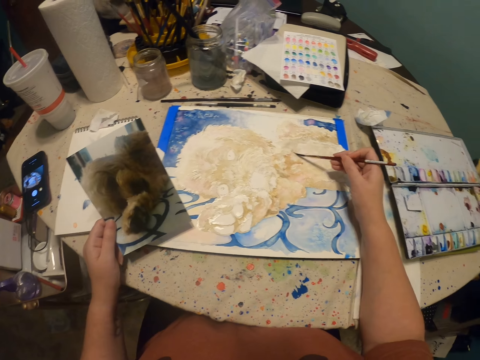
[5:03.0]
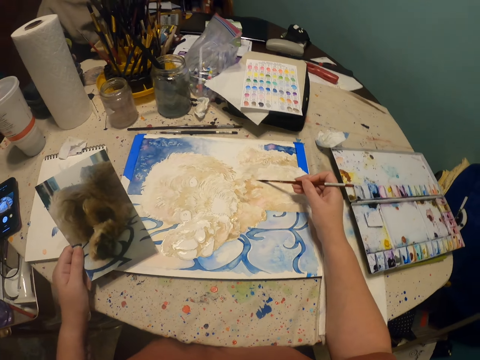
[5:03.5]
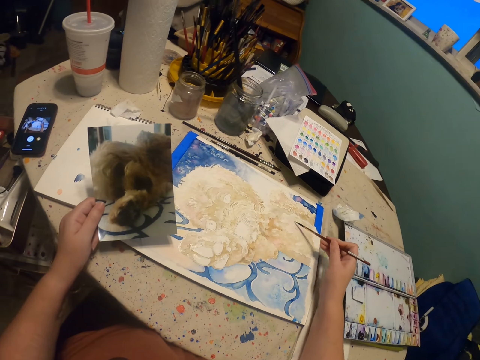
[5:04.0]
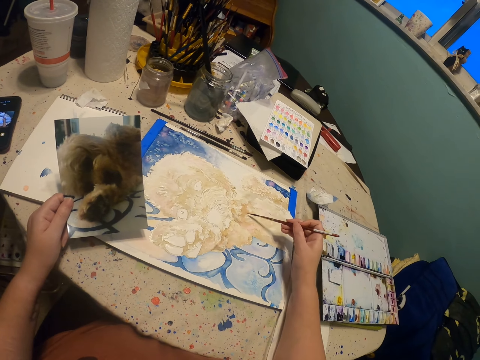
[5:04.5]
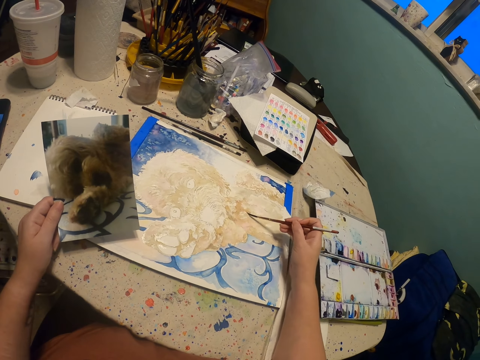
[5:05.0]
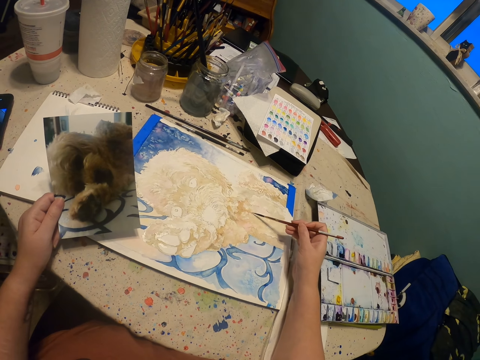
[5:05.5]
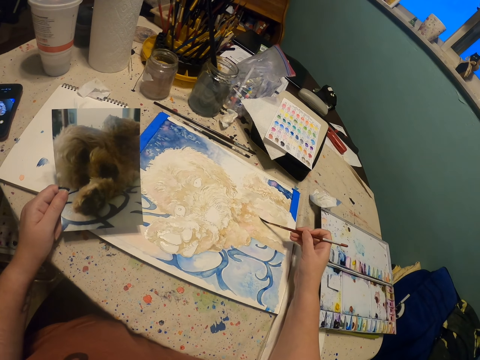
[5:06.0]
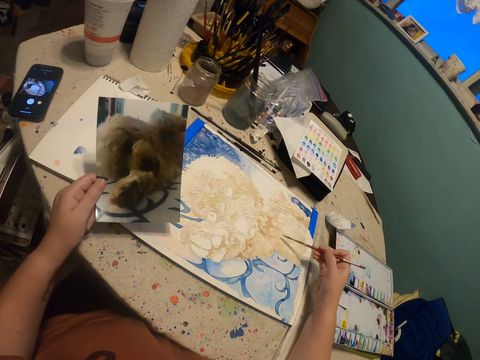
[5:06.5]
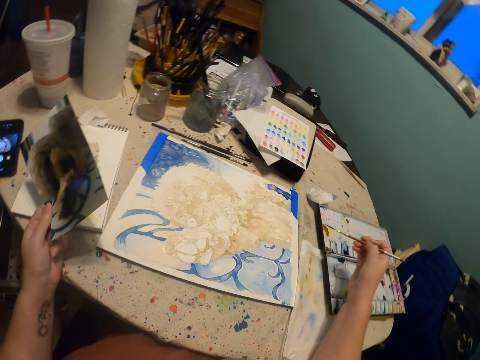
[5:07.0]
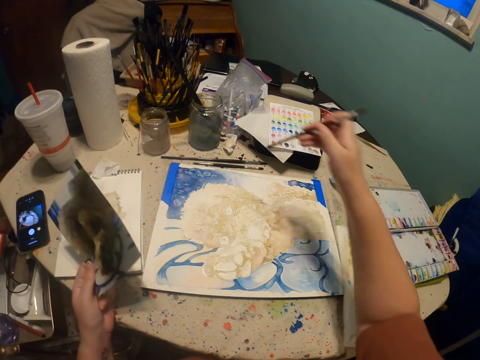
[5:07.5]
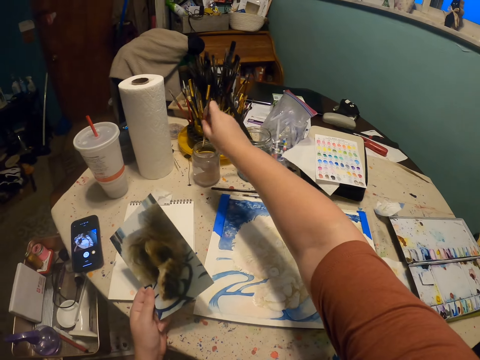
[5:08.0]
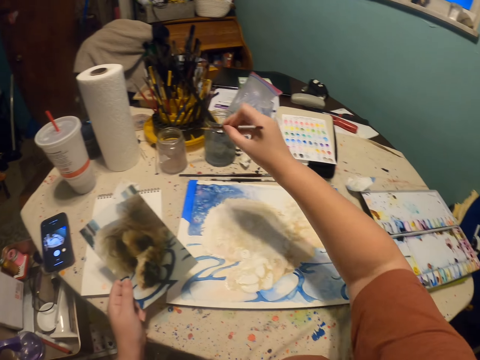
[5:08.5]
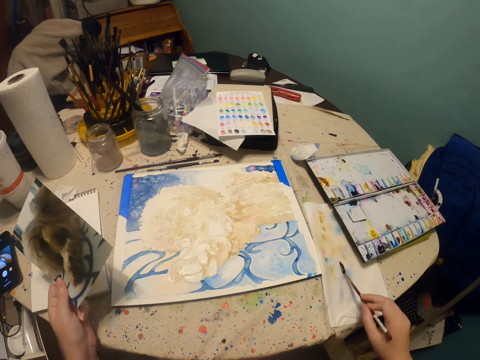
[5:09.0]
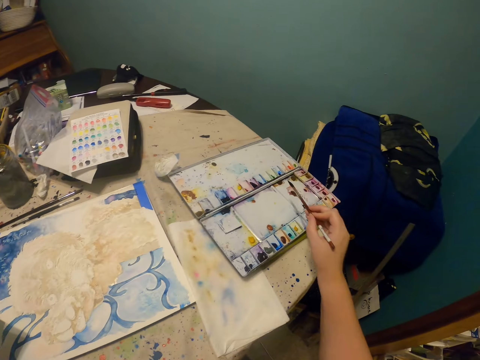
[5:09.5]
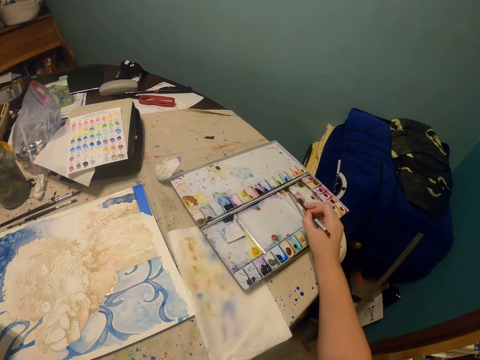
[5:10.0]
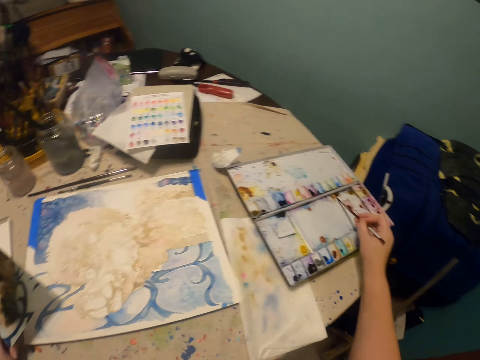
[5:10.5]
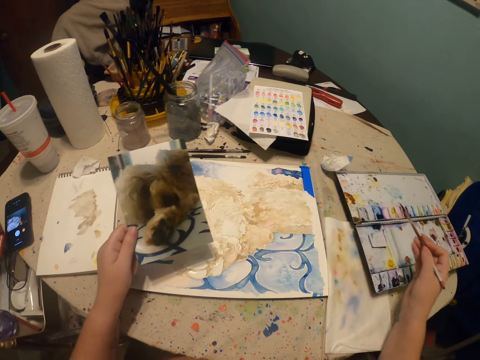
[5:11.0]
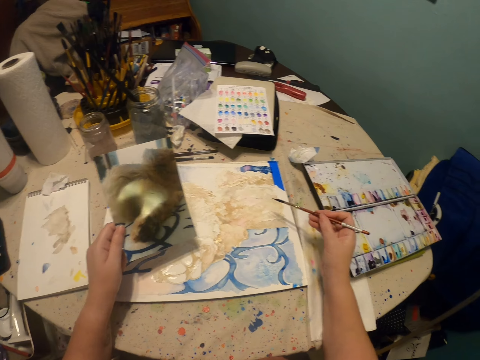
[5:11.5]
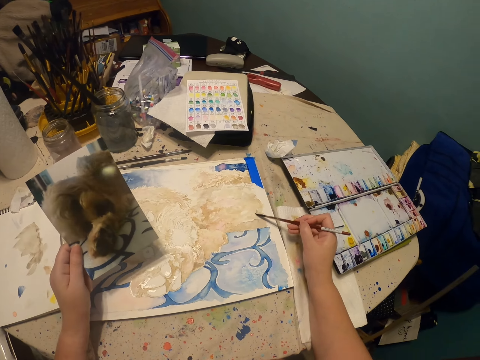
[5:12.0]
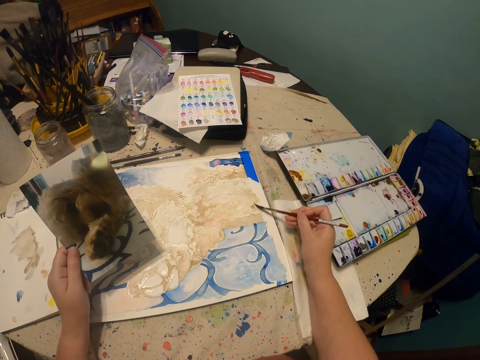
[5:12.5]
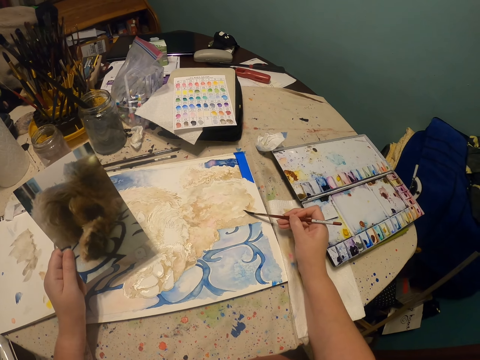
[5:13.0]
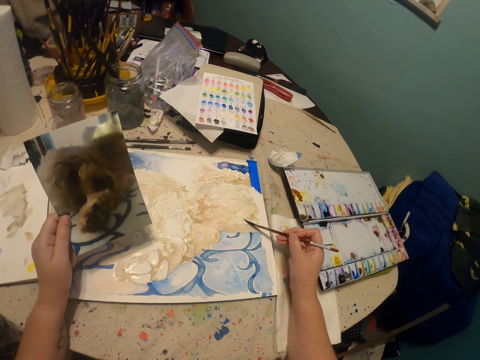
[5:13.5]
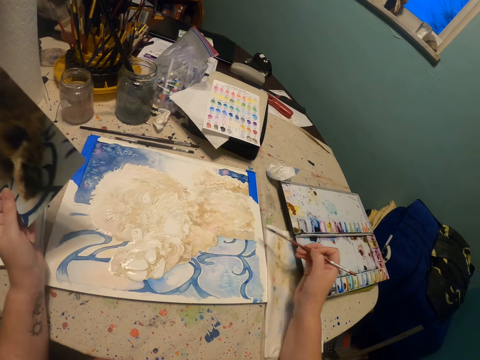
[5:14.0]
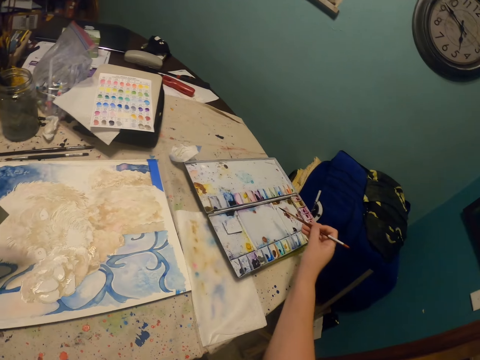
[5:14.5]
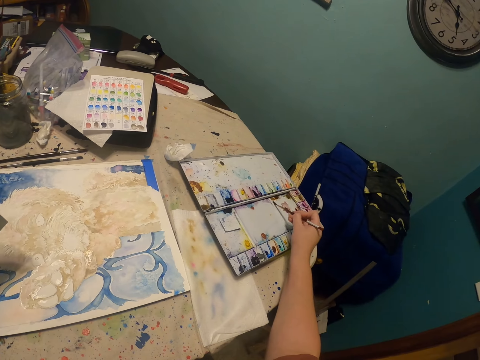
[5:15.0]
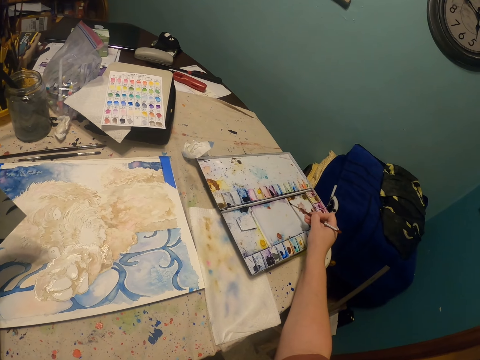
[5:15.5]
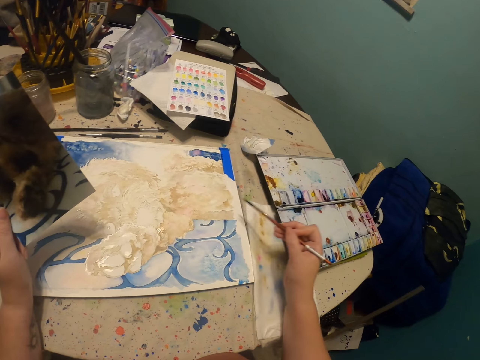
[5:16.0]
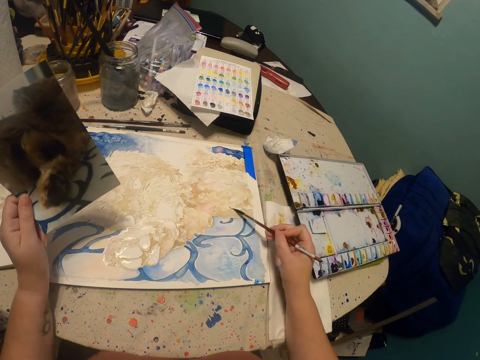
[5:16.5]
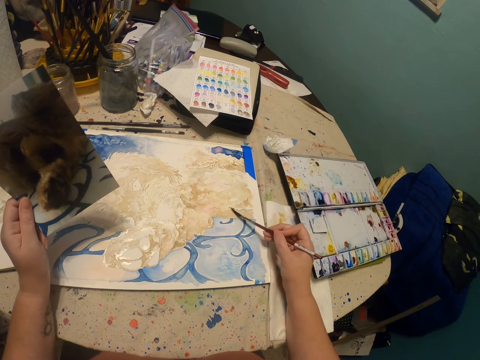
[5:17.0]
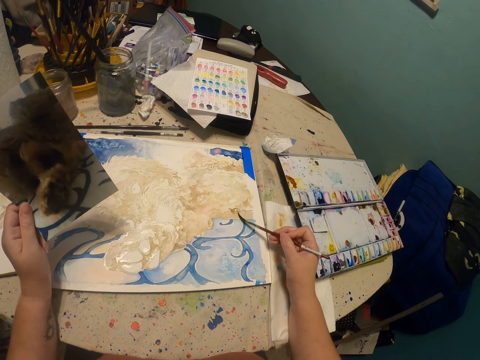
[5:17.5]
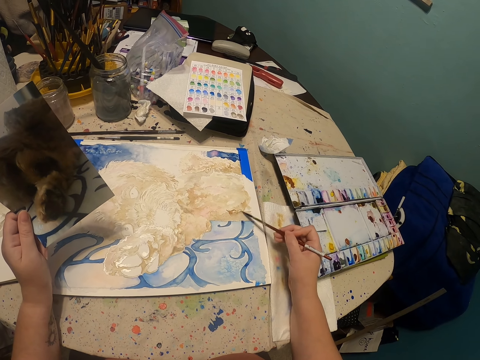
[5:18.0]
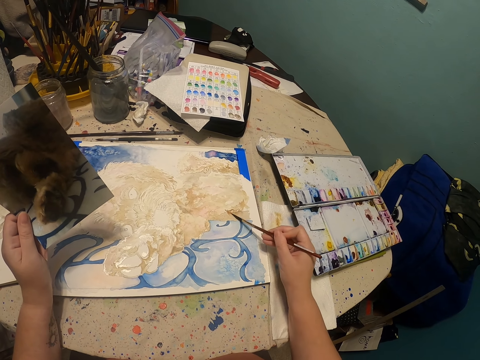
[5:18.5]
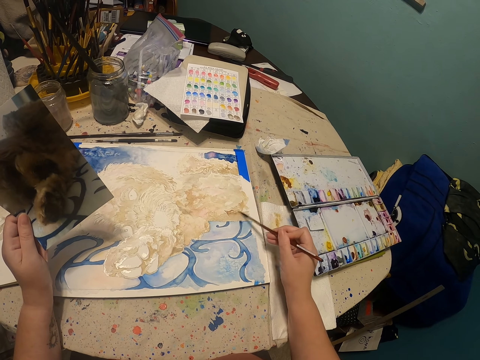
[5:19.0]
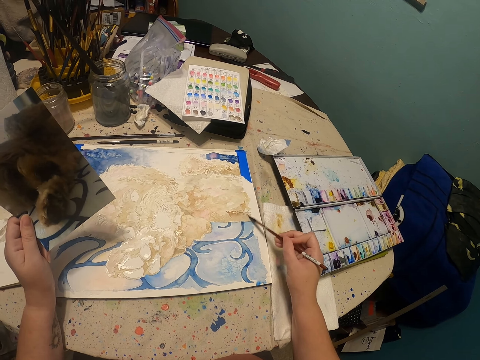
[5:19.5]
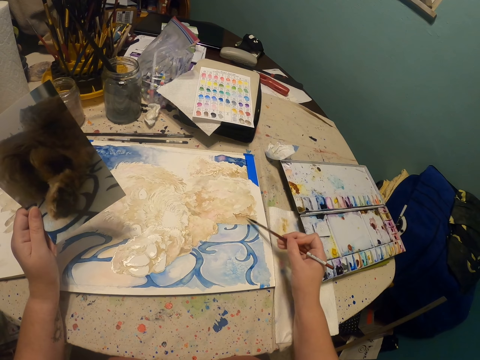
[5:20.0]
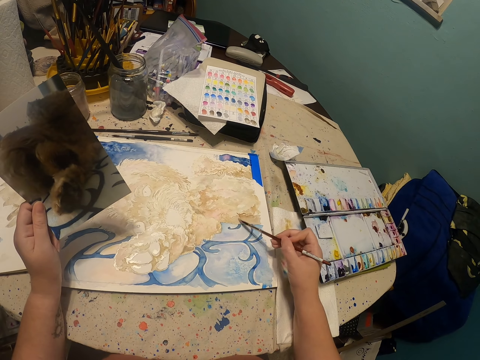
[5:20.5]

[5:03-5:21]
The camera wearer moves both hands. He dips a paintbrush or pen brush in the clear liquid inside a tin. He lifts the paintbrush. He pulls back the right hand. He removes excess clear liquid on the paintbrush on a white paper. He lifts the paintbrush. He rubs the paintbrush in paint. He paints a canvas with the paintbrush. He moves both hands. He moves his left hand with the photo. He moves both hands. He rubs the paintbrush in paint. He paints the canvas with the paintbrush.

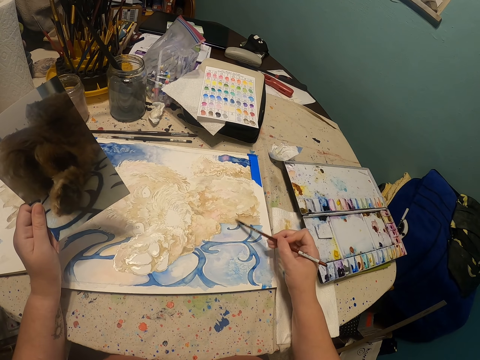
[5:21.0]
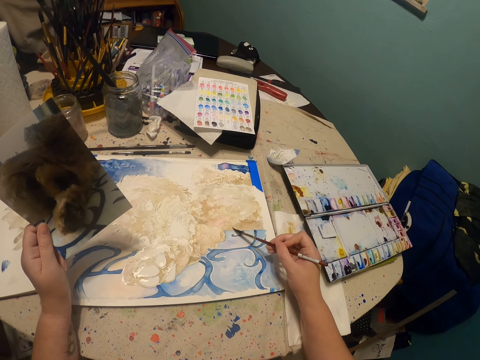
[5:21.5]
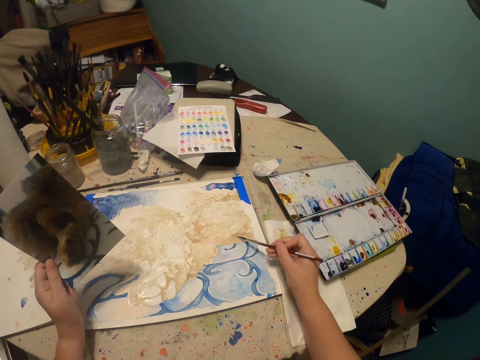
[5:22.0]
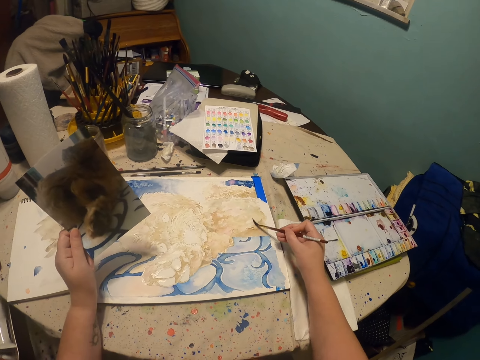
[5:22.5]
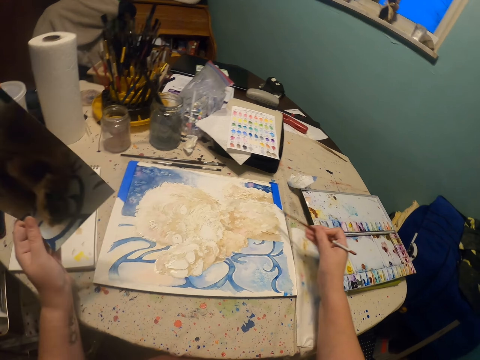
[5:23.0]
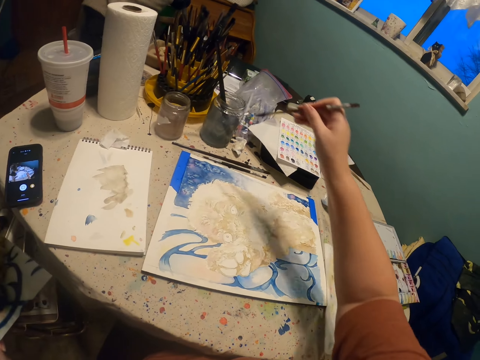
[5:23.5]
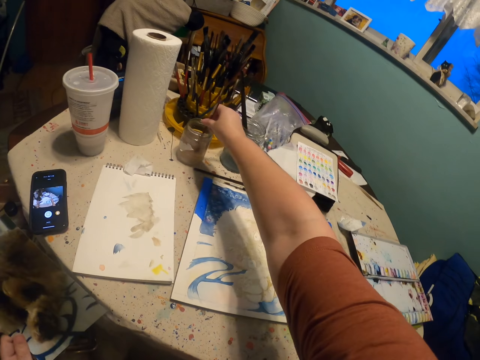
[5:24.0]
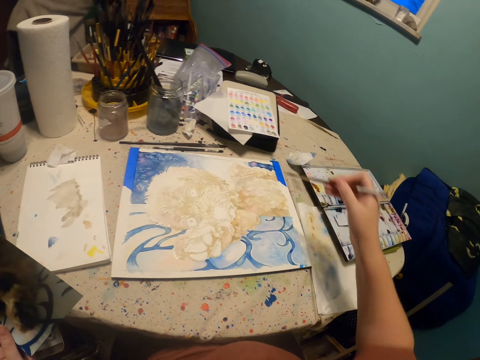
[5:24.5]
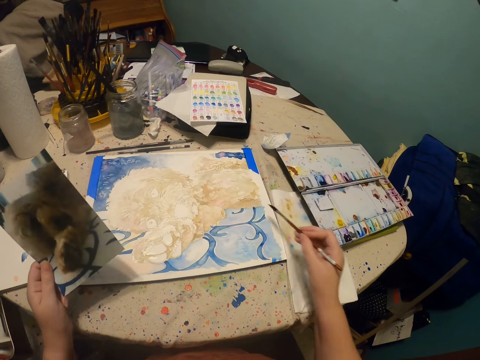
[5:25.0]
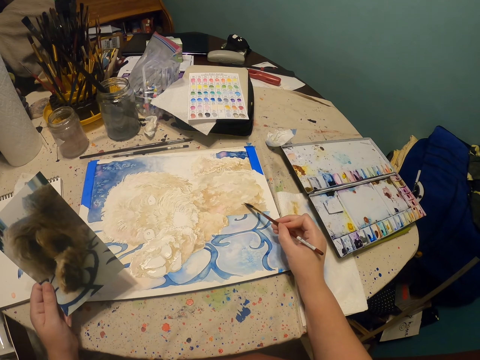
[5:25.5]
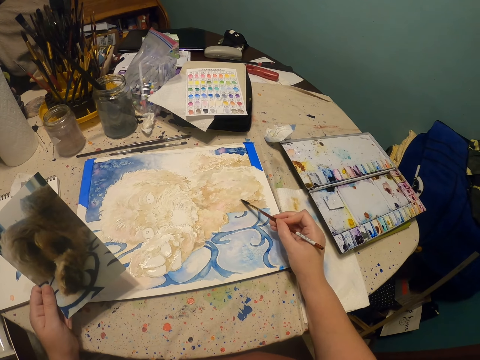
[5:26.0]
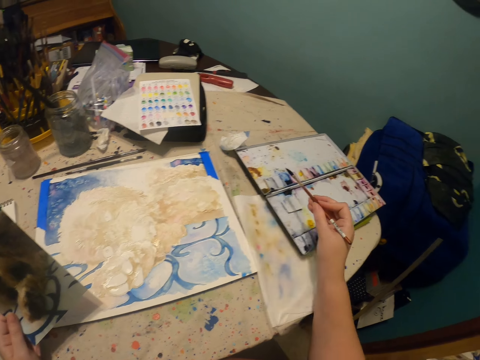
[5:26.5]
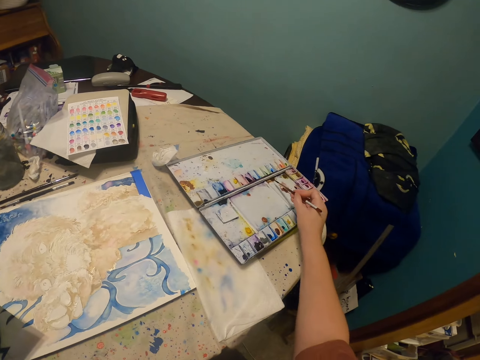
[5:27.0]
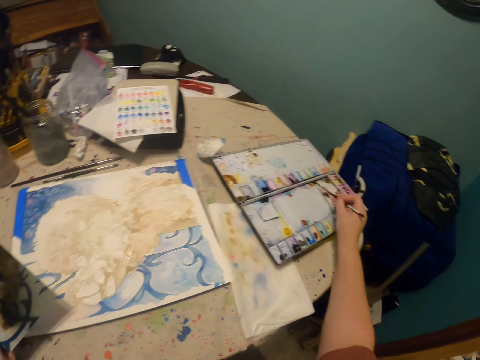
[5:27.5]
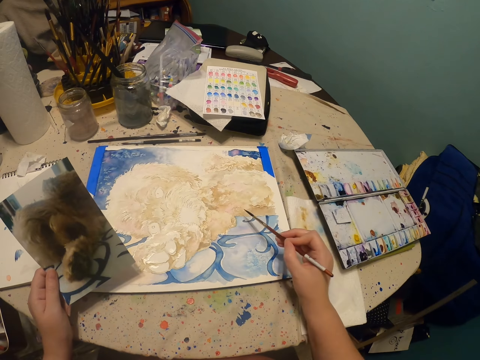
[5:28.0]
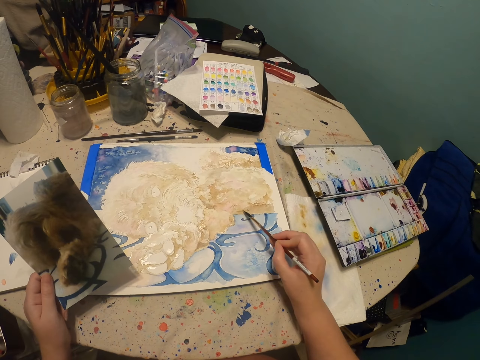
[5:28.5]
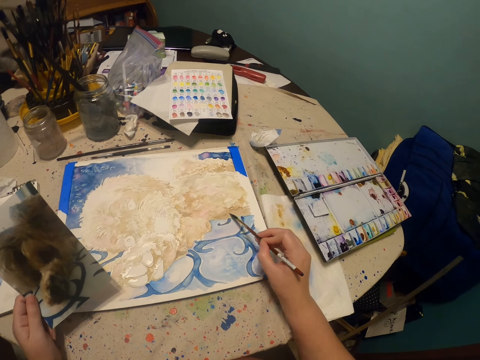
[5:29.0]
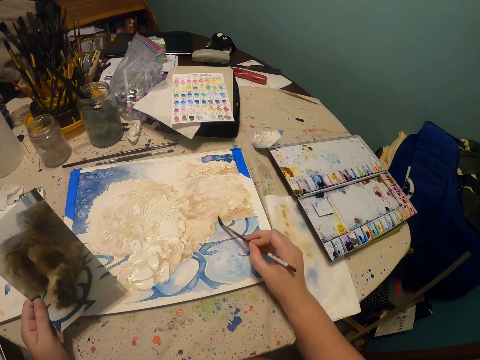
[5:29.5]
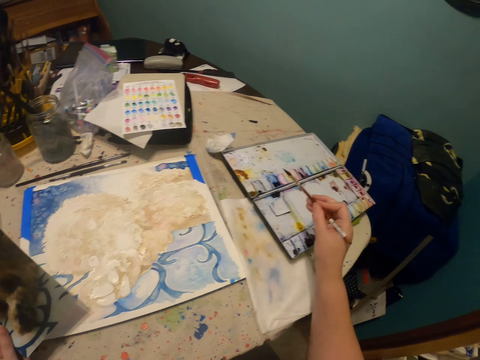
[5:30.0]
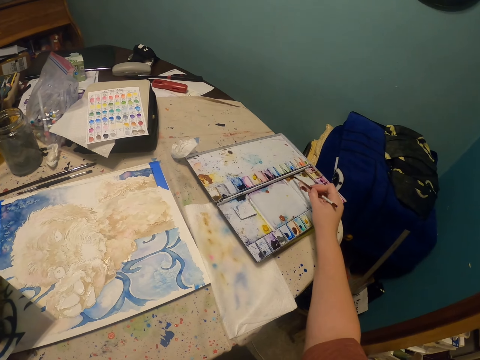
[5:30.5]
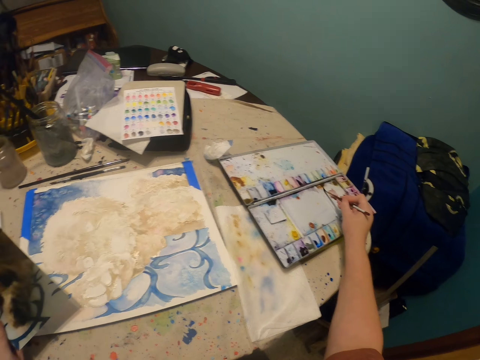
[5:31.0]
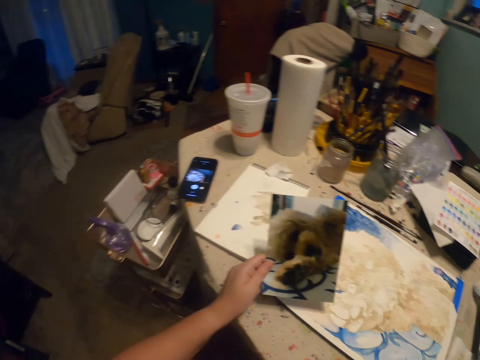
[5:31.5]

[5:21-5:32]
The camera wearer lifts a pen brush or paintbrush. He moves his left hand with the photo from the table. He dips the paintbrush in the clear liquid inside a tin. He pulls back the right hand. He removes excess clear on the paintbrush on a white paper. He moves the pen brush. He paints a canvas with the paintbrush. He moves the right hand. He rubs the paintbrush in paint. He moves the right hand. He paints the canvas with the paintbrush. He rubs the paintbrush in paint. He looks at the picture.
